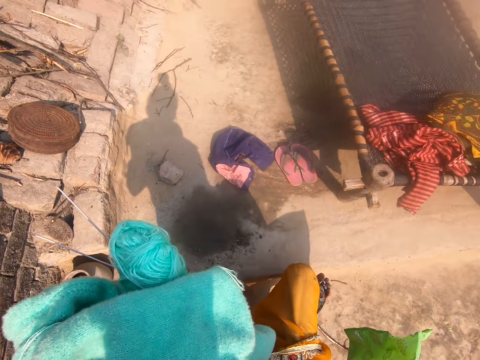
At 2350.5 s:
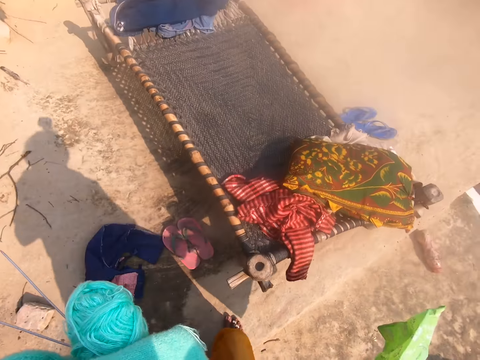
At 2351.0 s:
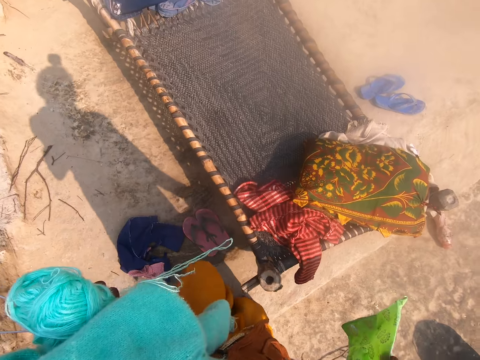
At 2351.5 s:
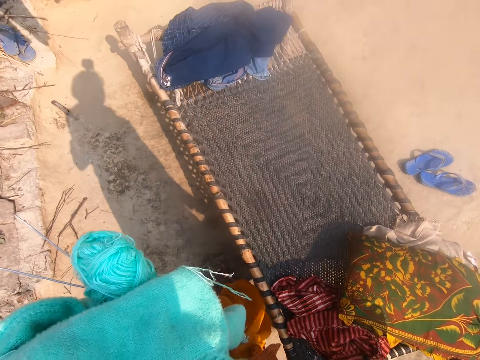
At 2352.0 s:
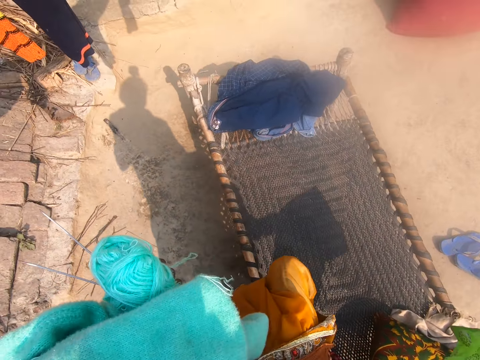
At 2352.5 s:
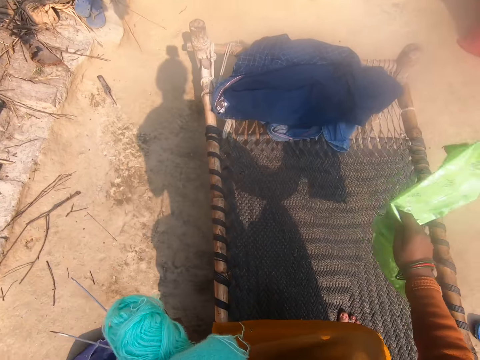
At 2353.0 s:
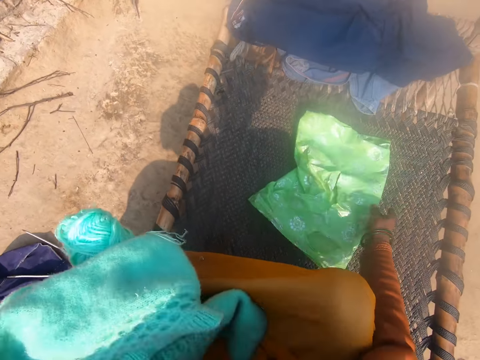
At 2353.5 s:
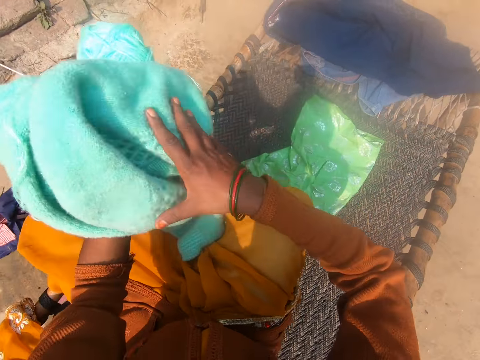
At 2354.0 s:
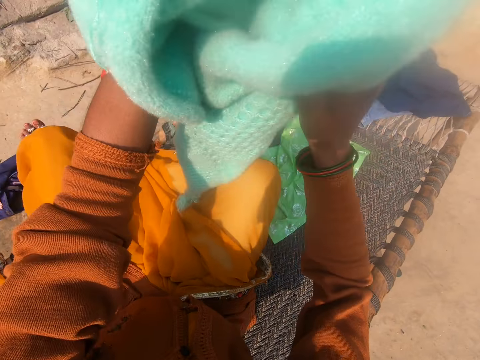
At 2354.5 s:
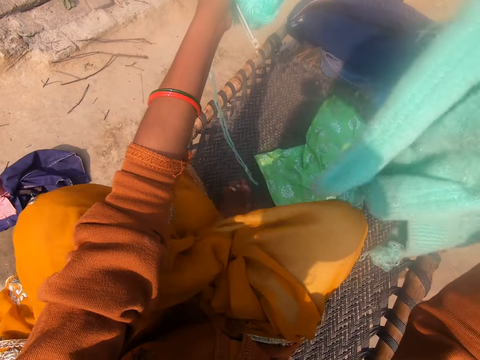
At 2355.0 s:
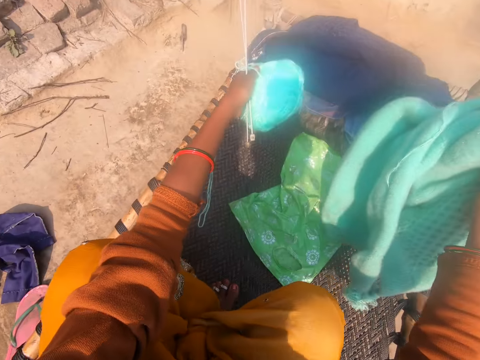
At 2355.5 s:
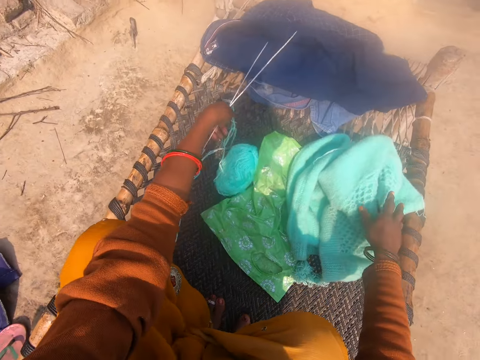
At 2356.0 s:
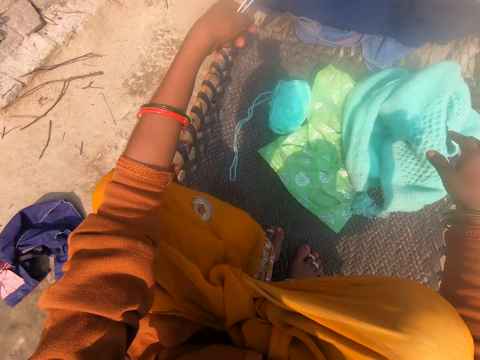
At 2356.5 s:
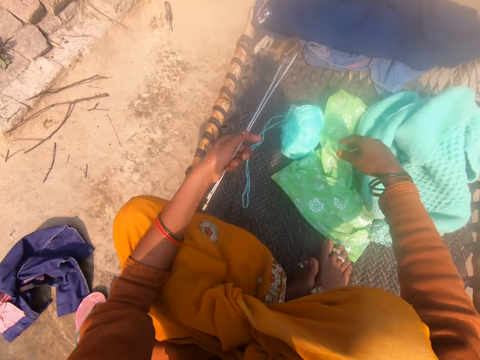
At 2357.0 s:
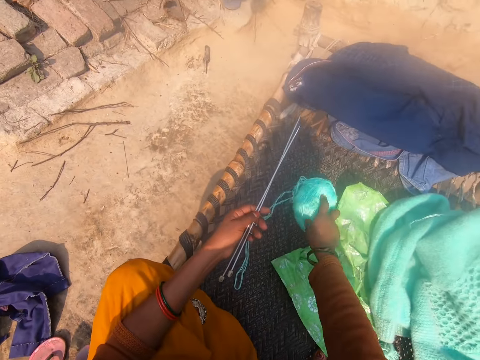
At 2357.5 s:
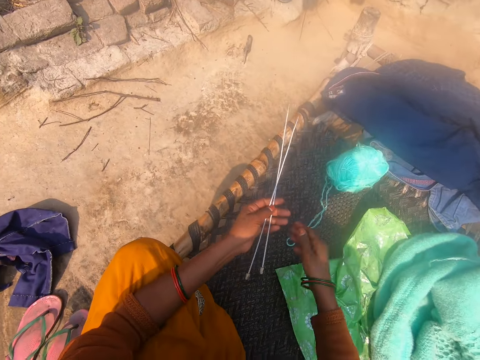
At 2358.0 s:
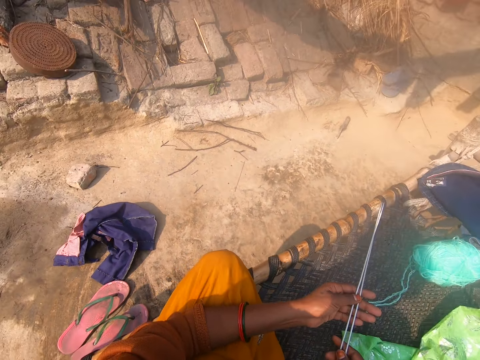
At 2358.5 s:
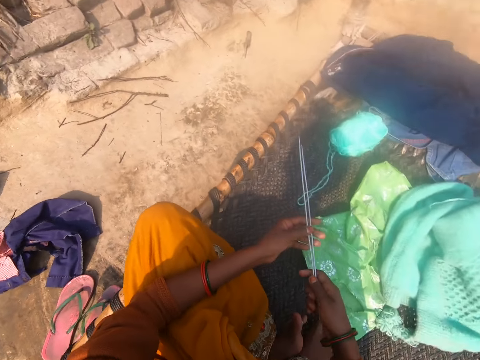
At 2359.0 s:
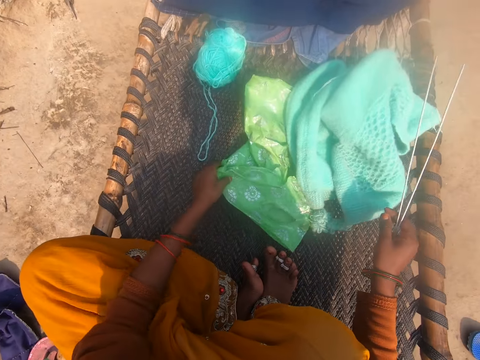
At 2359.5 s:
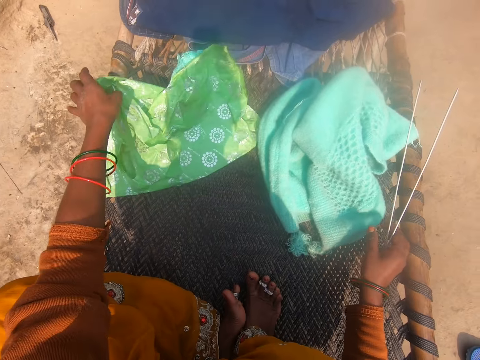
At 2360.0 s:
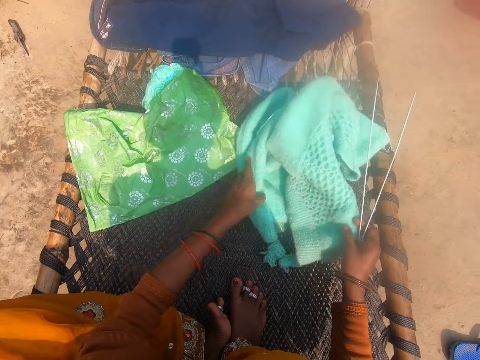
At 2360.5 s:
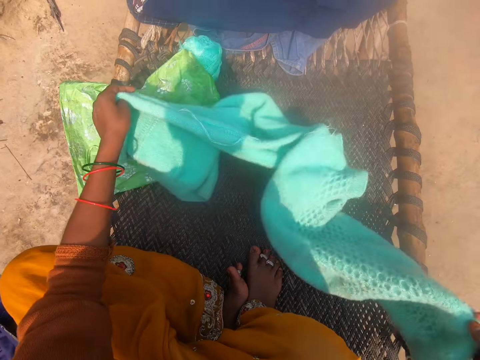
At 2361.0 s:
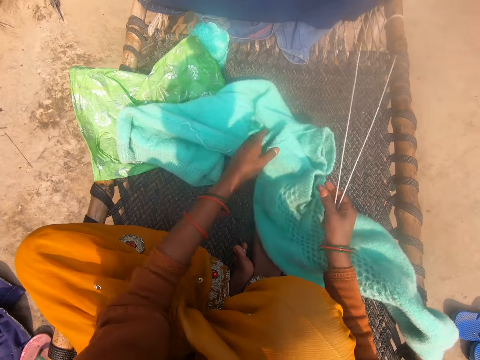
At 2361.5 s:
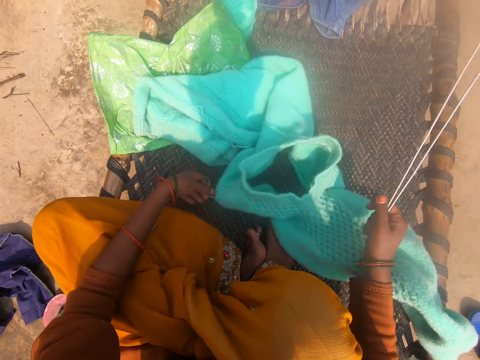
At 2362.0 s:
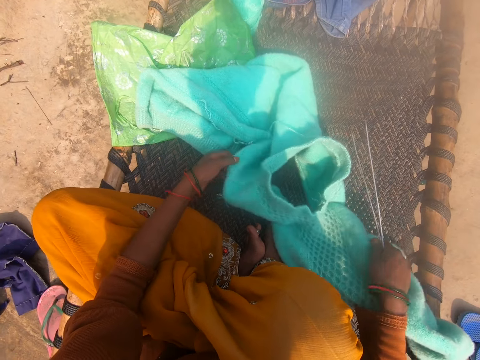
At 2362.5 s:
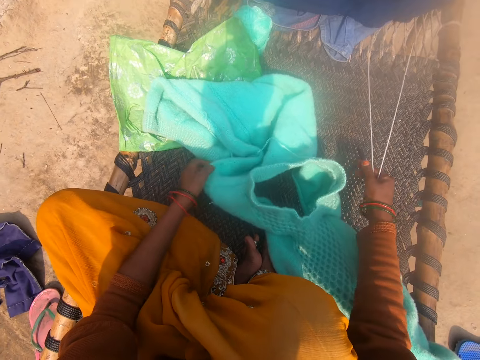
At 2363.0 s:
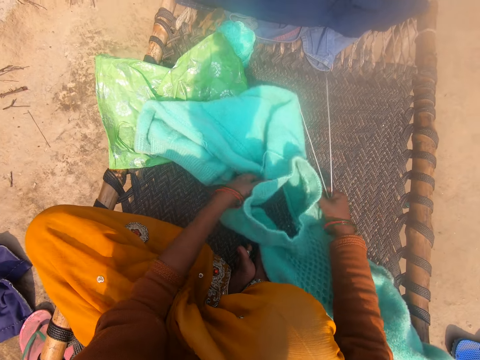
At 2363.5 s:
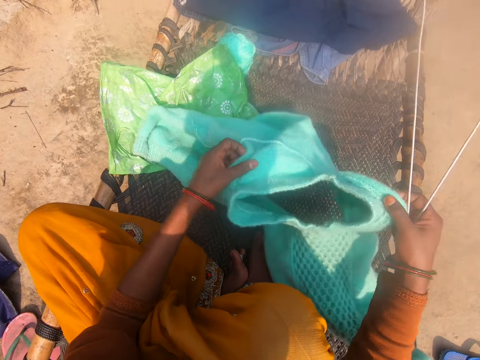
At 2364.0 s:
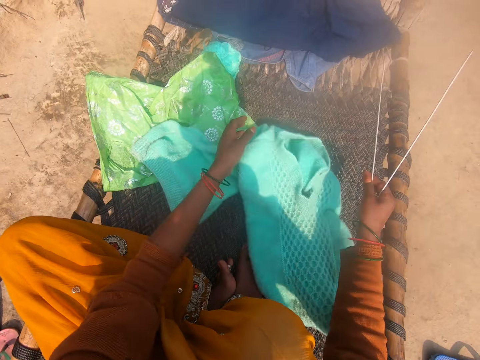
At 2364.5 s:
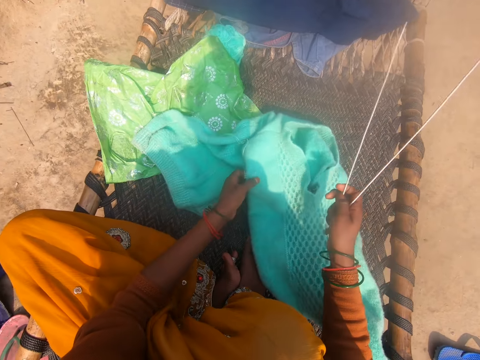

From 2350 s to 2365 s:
The camera wearer walks around the compound. She moves from her sitting position to a mat. She sits on the mat. She drops the nylon on the mat with her hand. She drops both the yarn and cardigan on the mat with her hand. She adjusts the yarn on the mat with her hand. She adjusts the nylon on the mat with her hand. She adjusts the cardigan on the mat with both hands. She looks at the fabric.

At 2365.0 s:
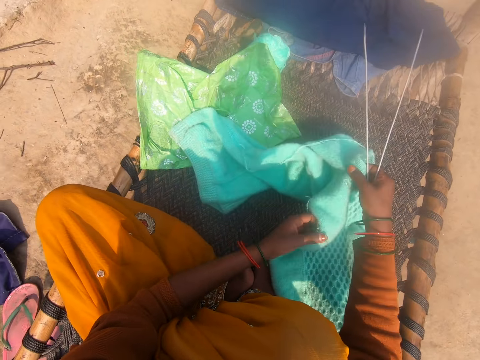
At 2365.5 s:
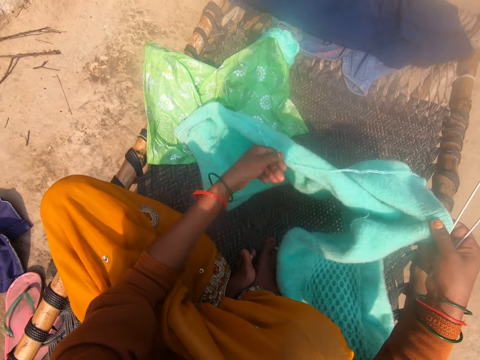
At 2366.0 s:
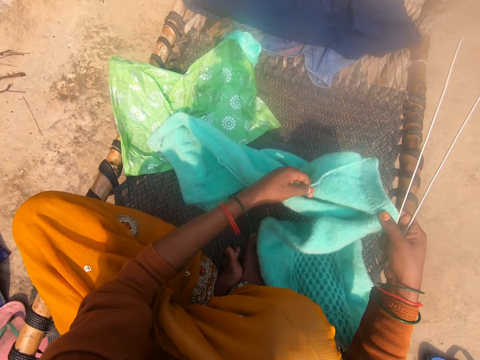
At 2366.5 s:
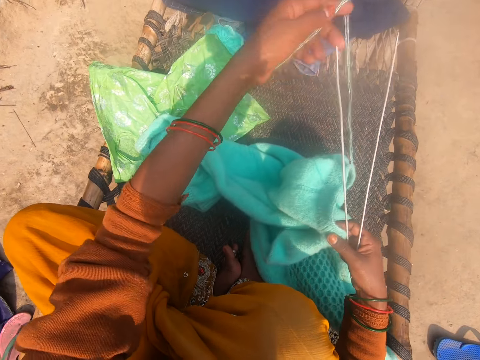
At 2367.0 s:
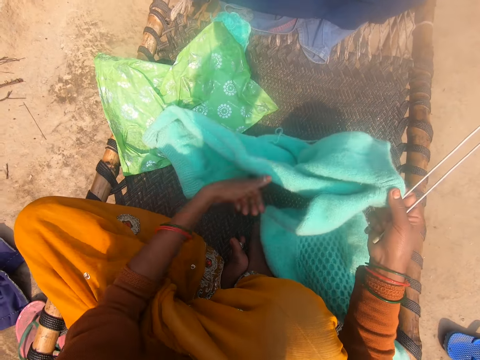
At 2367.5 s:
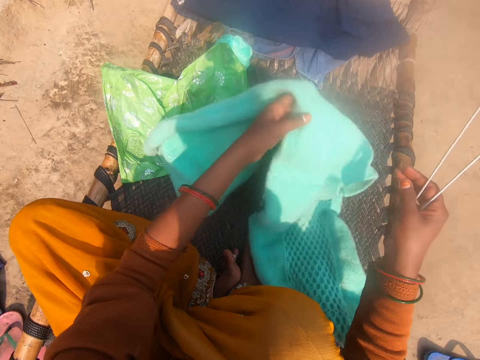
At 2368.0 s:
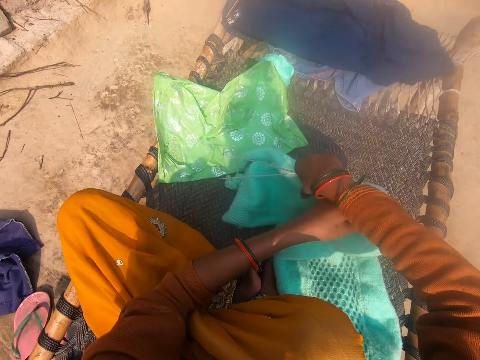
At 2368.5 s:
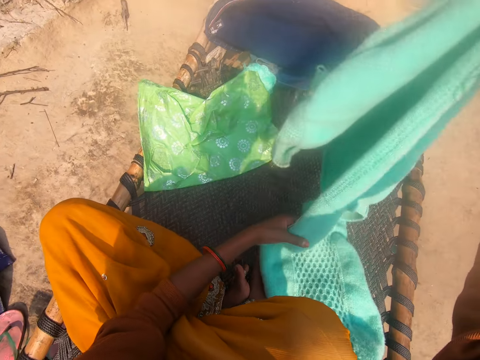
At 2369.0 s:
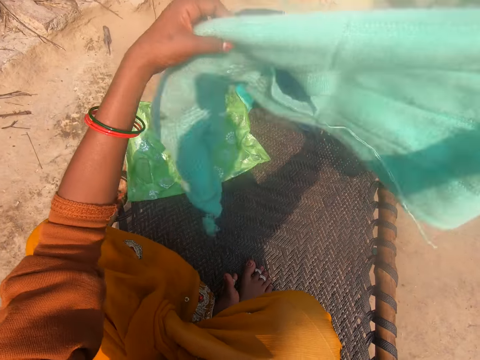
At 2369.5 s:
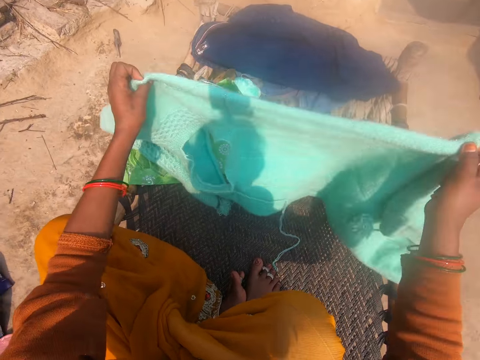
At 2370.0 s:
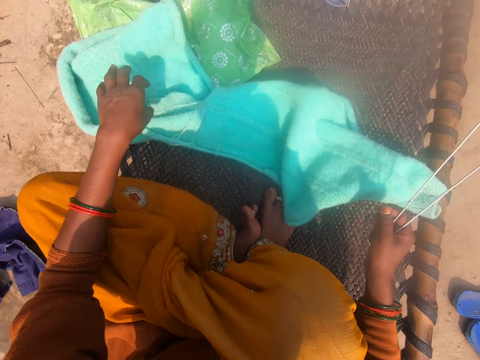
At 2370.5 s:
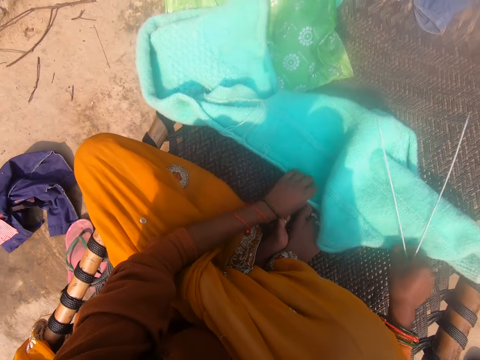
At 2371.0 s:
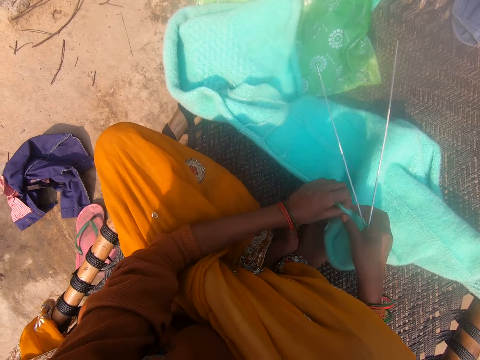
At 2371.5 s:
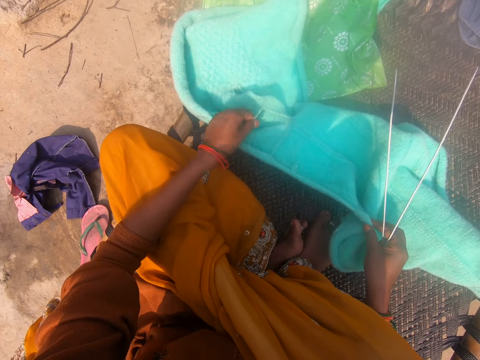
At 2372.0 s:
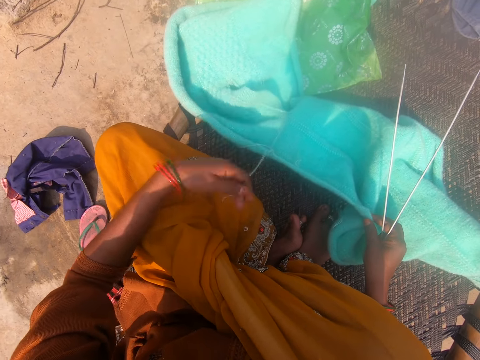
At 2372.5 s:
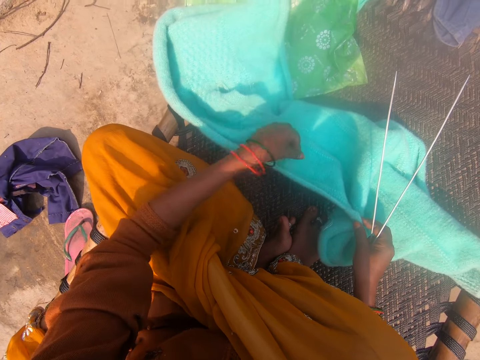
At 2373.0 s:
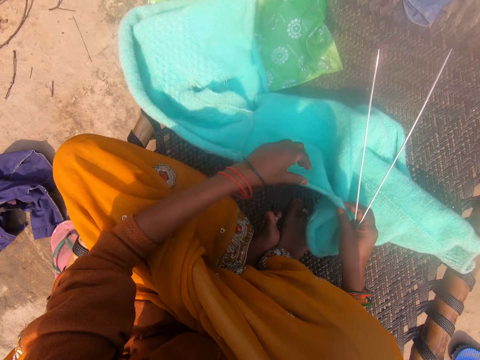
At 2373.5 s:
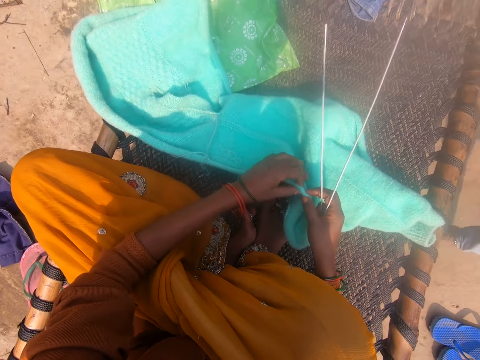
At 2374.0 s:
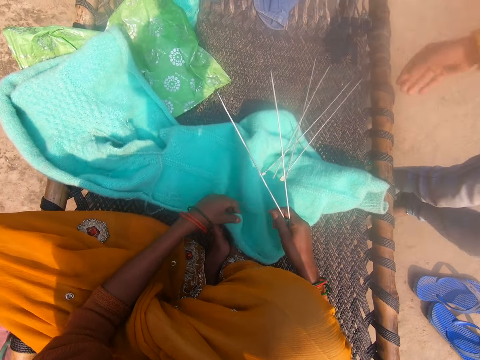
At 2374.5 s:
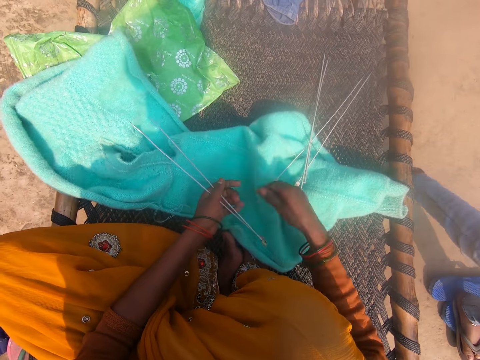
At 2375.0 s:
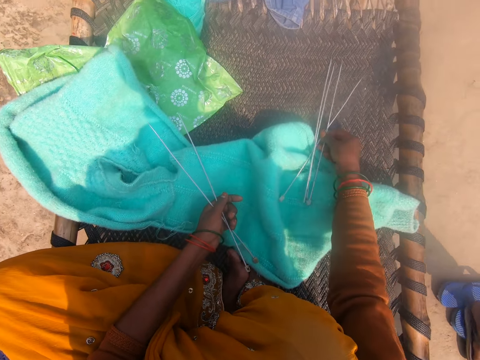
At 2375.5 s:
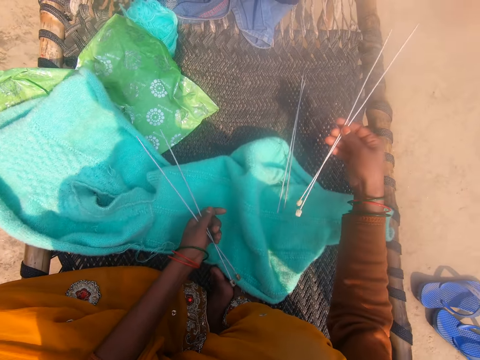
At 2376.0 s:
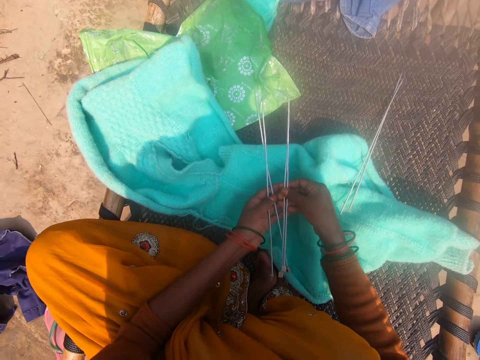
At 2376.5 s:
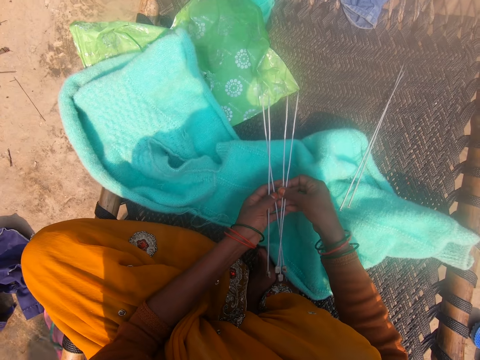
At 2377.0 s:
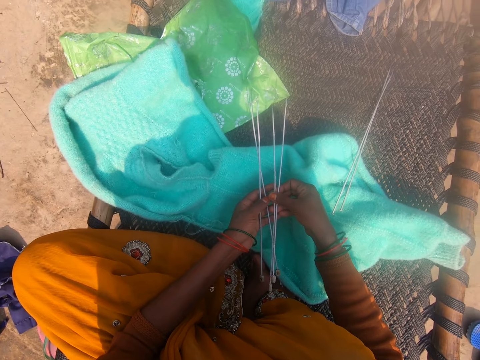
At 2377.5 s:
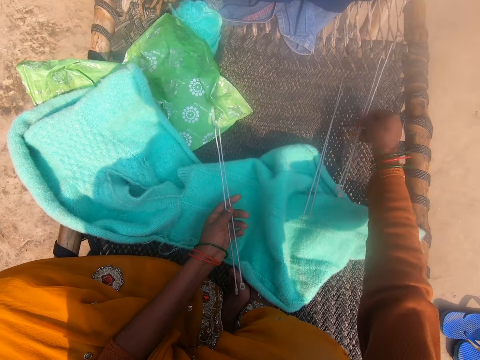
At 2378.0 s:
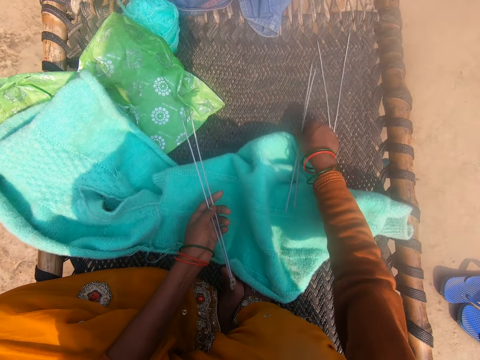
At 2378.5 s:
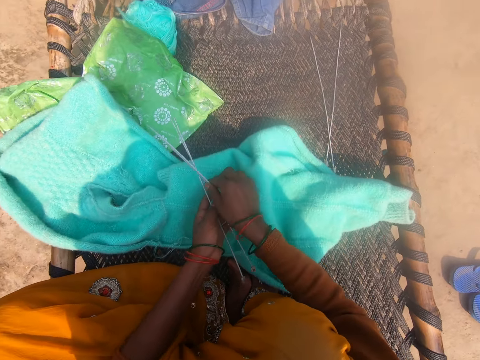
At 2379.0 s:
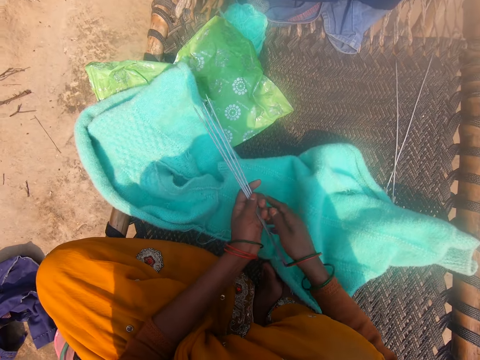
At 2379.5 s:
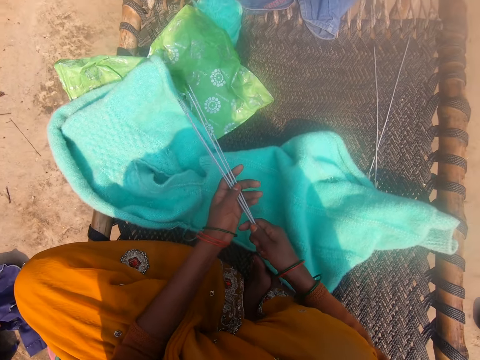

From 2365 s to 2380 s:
A man drops a bundle of knitting needles on the mat. The man moves around the compound. The camera wearer moves two knitting needles from the bundle of knitting needles to her other hand with her hand. She selects the crochet hook. She drops the two knitting needles on the mat with her hand. She moves another two knitting needles from the bundle of knitting needles to her other hand with her hand.
